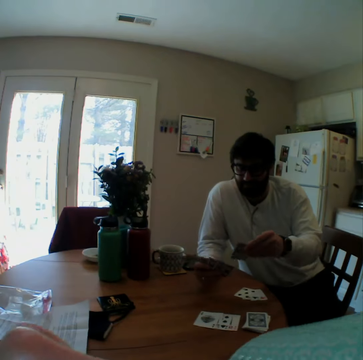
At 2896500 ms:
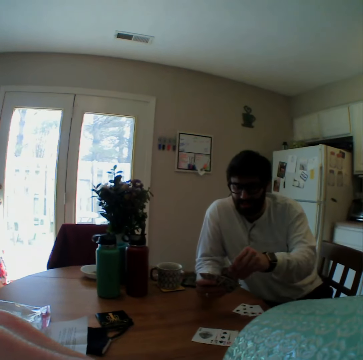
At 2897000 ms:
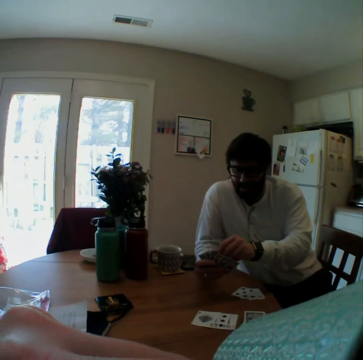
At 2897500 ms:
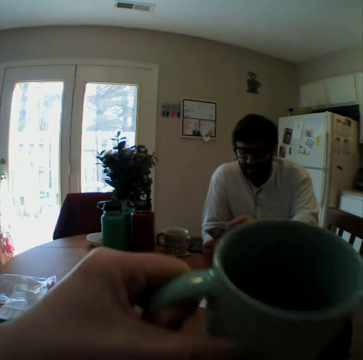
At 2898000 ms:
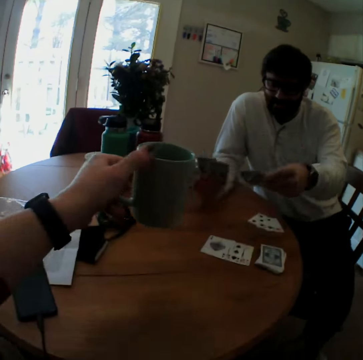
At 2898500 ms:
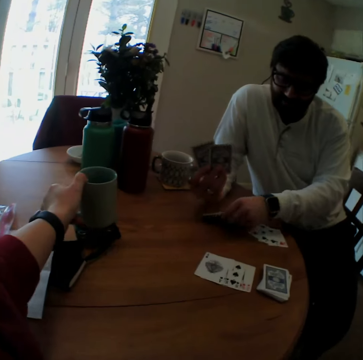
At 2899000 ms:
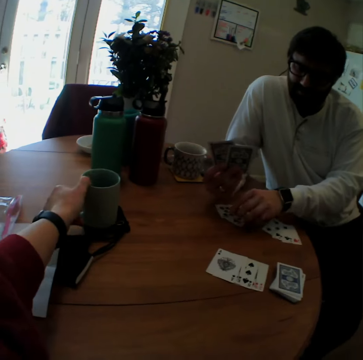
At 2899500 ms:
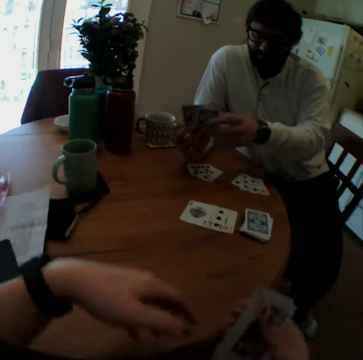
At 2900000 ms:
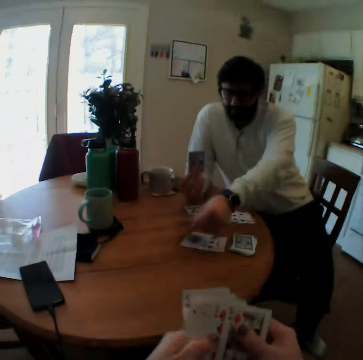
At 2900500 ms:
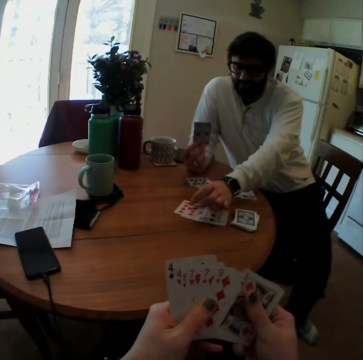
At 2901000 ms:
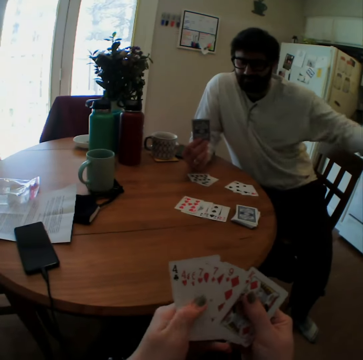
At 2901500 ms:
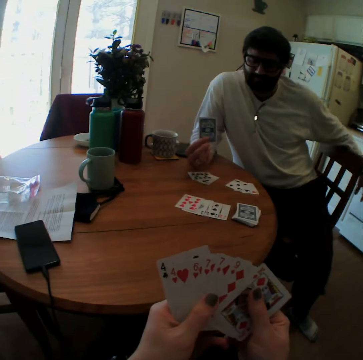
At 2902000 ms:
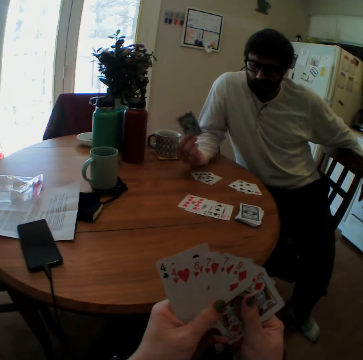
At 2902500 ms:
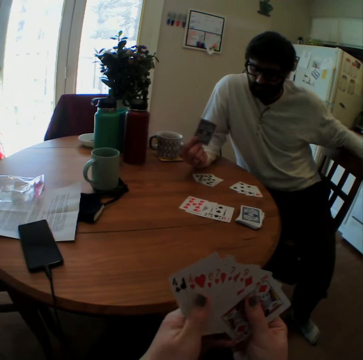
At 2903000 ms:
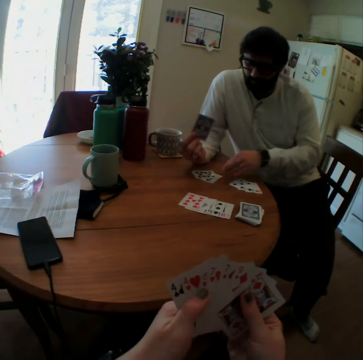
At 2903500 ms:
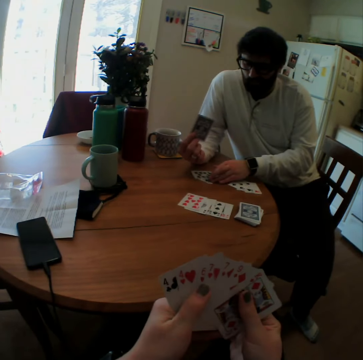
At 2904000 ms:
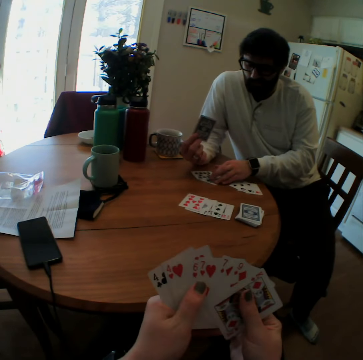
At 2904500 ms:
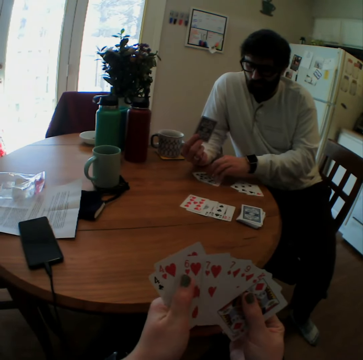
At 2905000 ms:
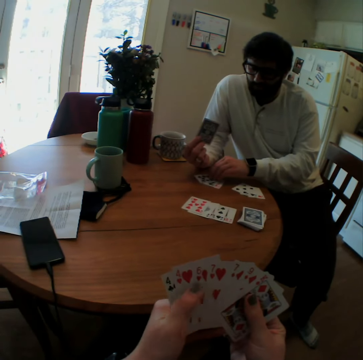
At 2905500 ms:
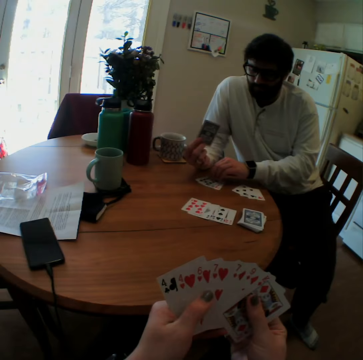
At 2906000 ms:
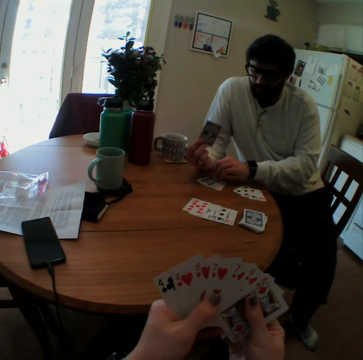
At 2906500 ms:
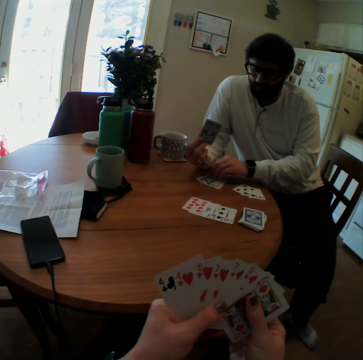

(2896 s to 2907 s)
The camera wearer puts the cup on the table. A man places the cards on the table and plays. The man puts the cup on the table.

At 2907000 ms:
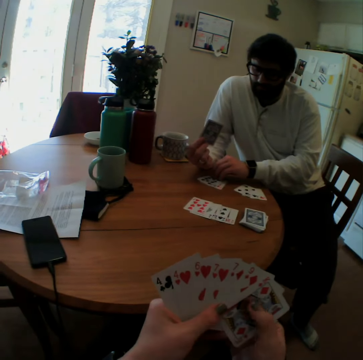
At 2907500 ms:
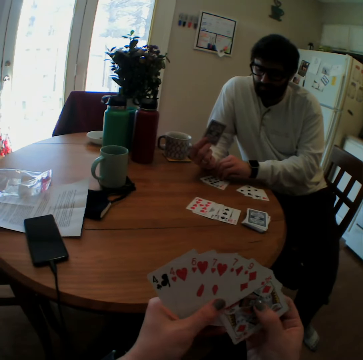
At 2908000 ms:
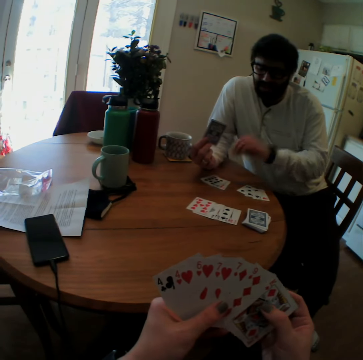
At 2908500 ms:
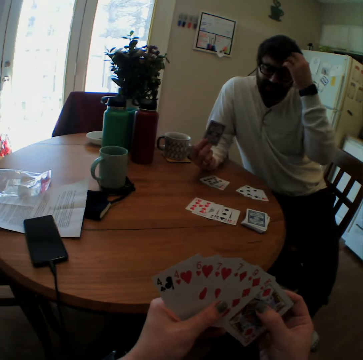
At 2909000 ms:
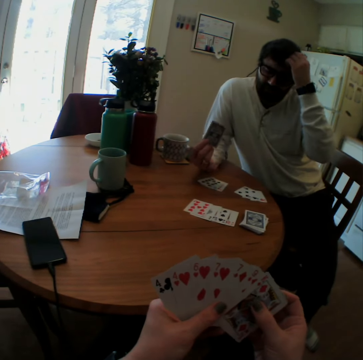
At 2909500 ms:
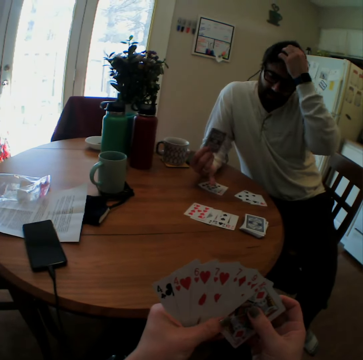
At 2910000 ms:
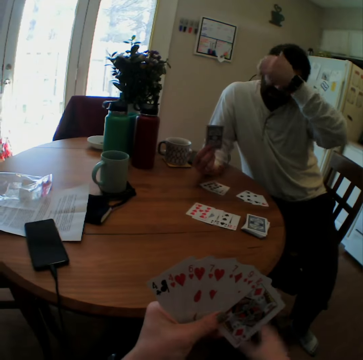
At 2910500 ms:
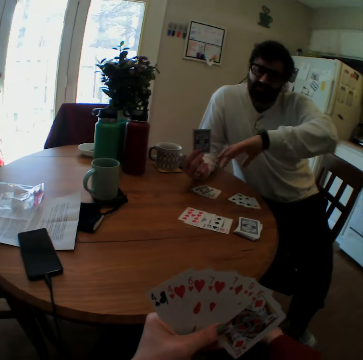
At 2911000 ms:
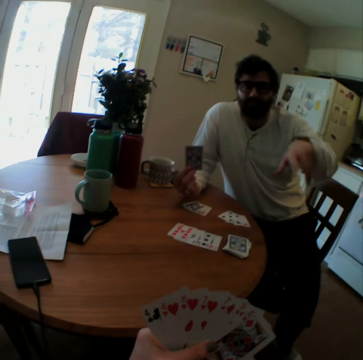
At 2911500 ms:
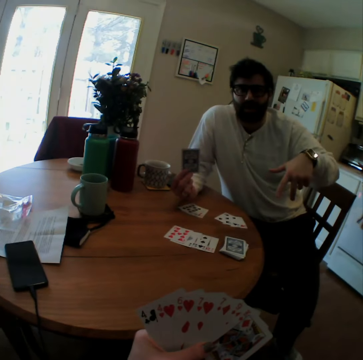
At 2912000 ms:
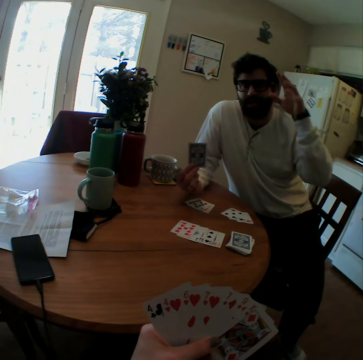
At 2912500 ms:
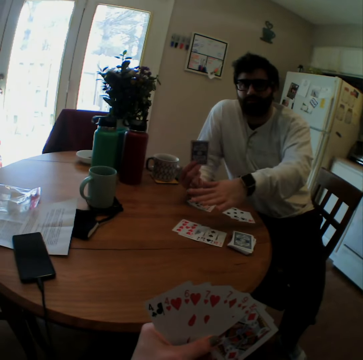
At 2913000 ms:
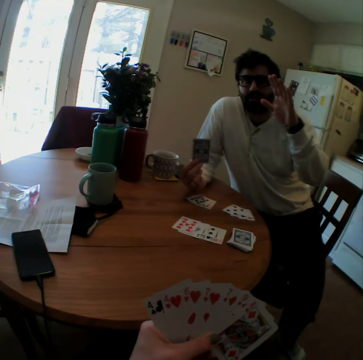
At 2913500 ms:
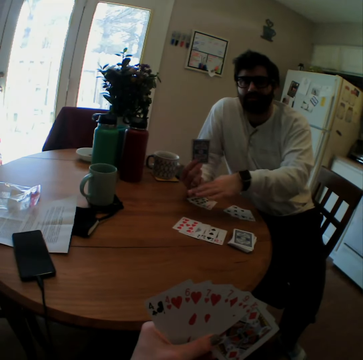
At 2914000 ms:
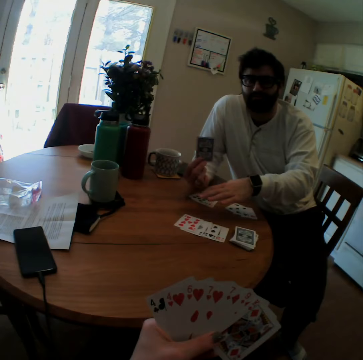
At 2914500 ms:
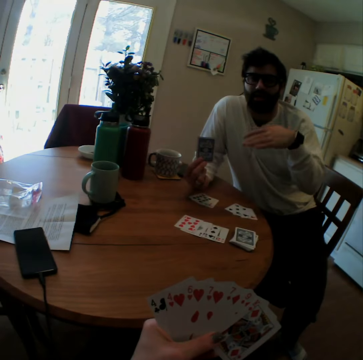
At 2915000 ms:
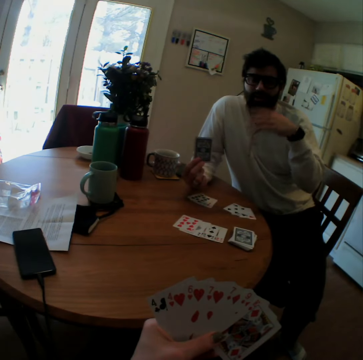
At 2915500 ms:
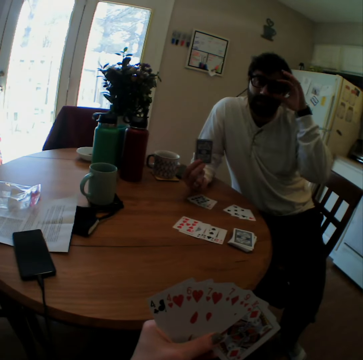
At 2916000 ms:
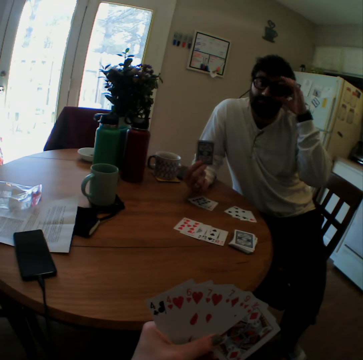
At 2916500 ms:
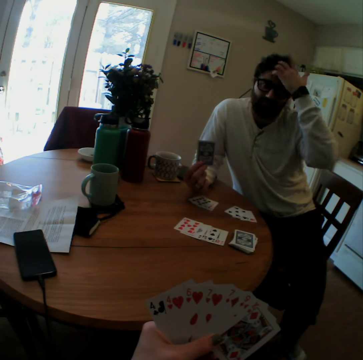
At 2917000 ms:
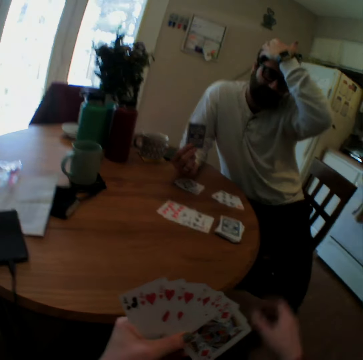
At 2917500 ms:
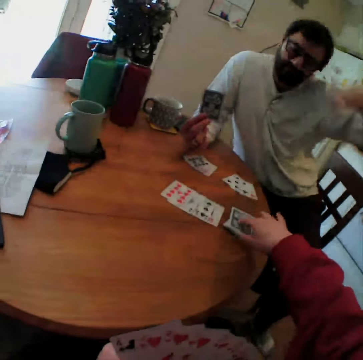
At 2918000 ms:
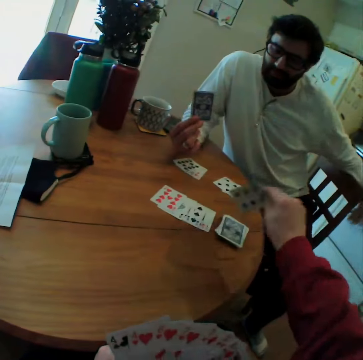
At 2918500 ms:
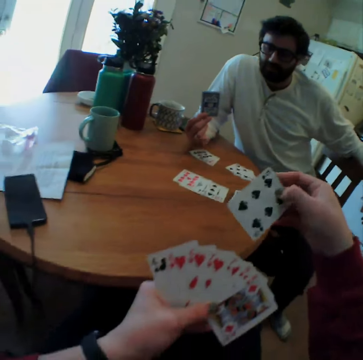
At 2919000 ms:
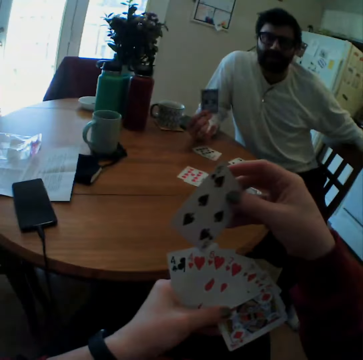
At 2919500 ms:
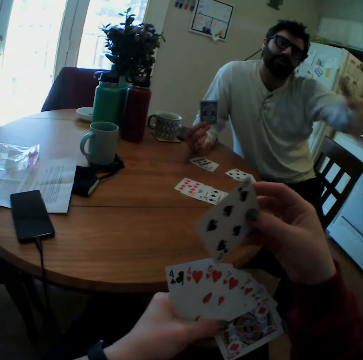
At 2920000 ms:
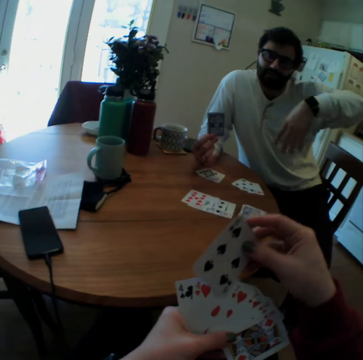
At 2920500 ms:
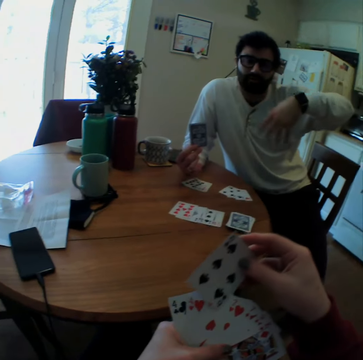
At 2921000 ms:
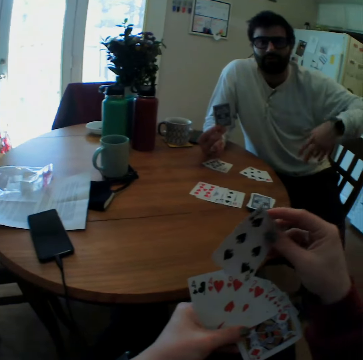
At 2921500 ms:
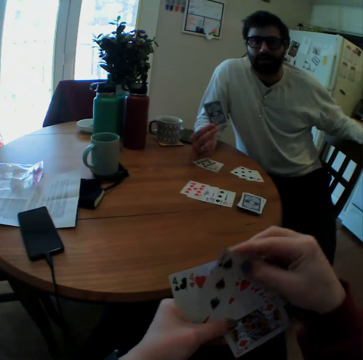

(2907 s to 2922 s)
A person scratches their head. The person shows a hand sign and adjusts their eye glasses. The camera wearer picks the cards.

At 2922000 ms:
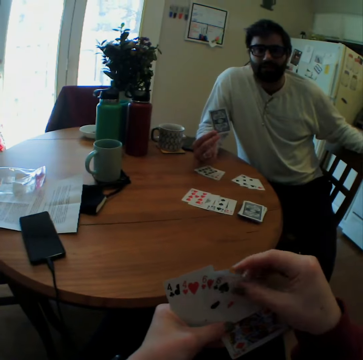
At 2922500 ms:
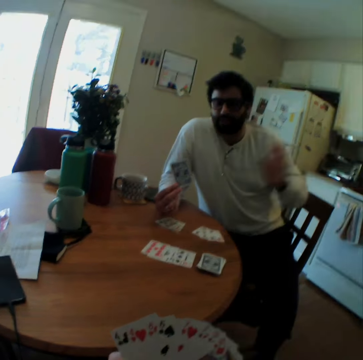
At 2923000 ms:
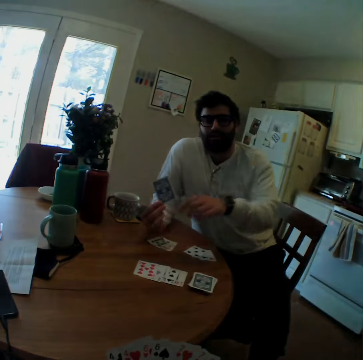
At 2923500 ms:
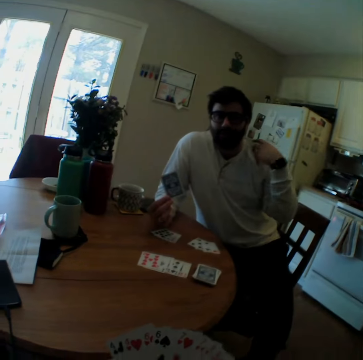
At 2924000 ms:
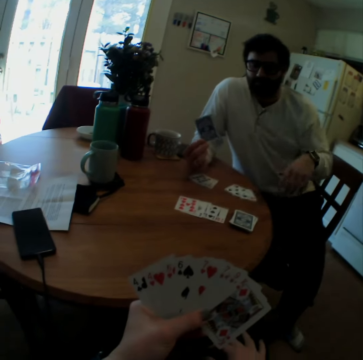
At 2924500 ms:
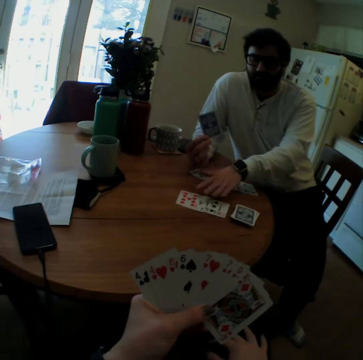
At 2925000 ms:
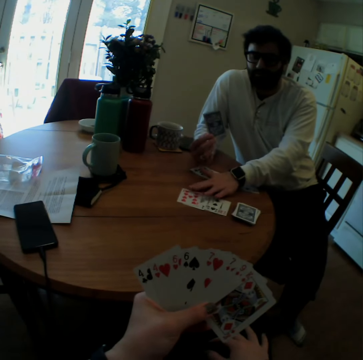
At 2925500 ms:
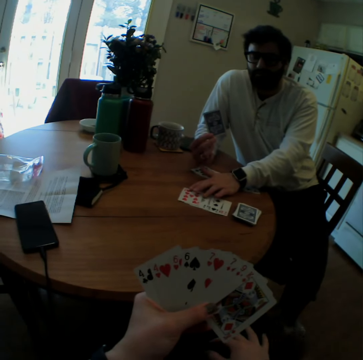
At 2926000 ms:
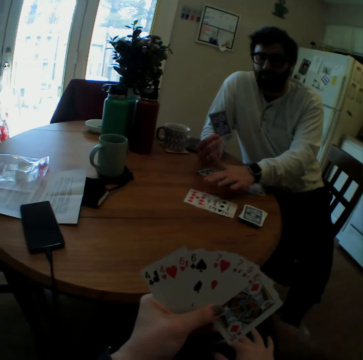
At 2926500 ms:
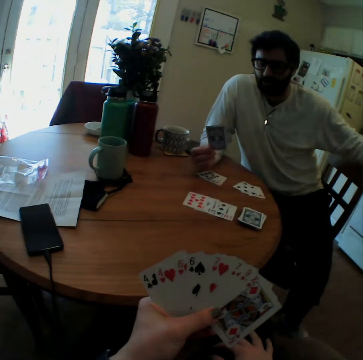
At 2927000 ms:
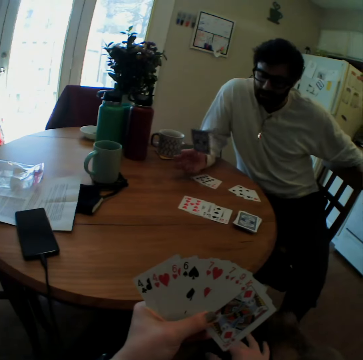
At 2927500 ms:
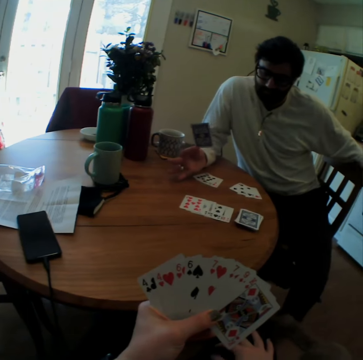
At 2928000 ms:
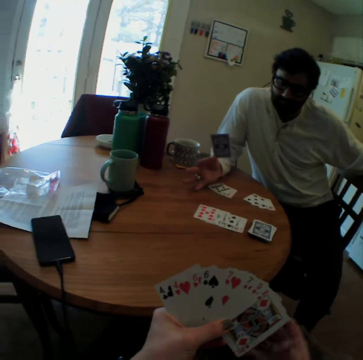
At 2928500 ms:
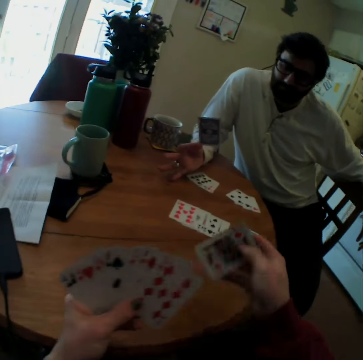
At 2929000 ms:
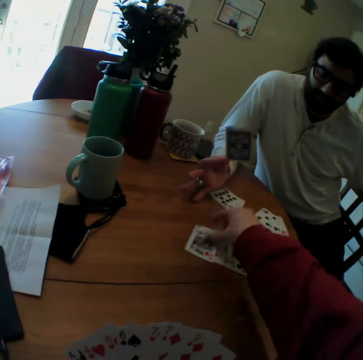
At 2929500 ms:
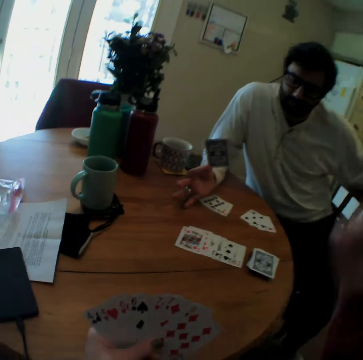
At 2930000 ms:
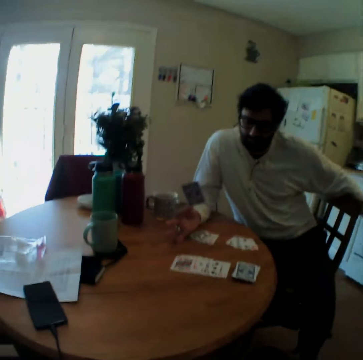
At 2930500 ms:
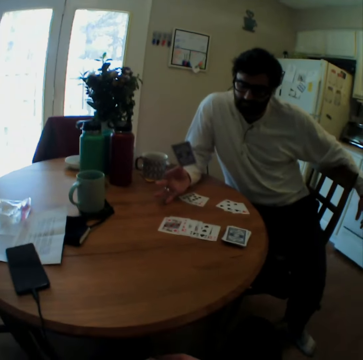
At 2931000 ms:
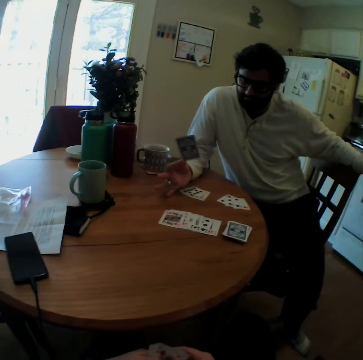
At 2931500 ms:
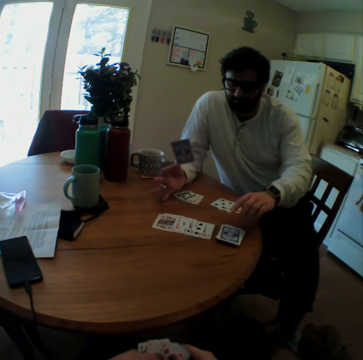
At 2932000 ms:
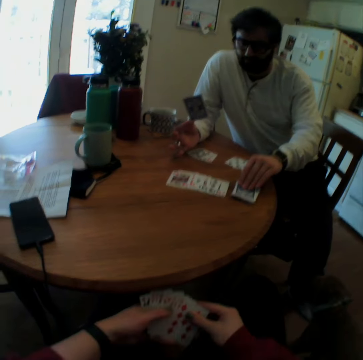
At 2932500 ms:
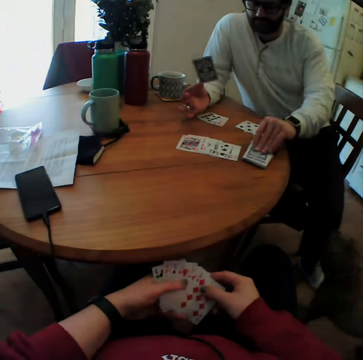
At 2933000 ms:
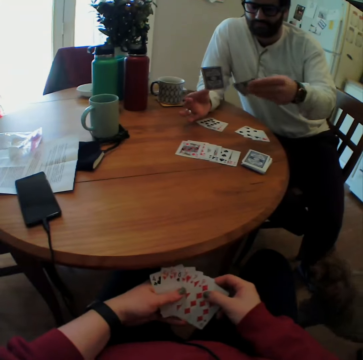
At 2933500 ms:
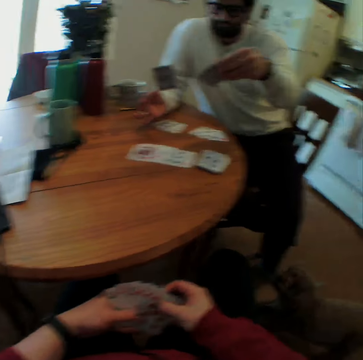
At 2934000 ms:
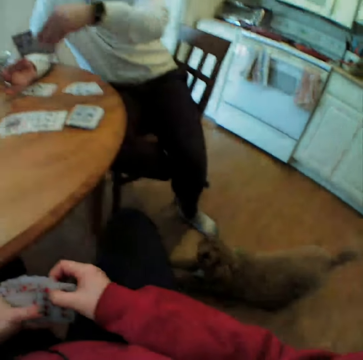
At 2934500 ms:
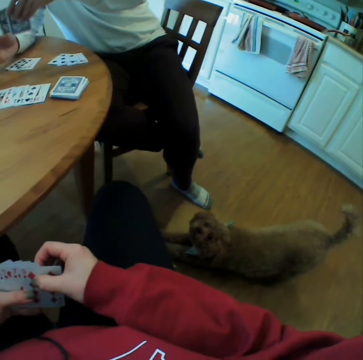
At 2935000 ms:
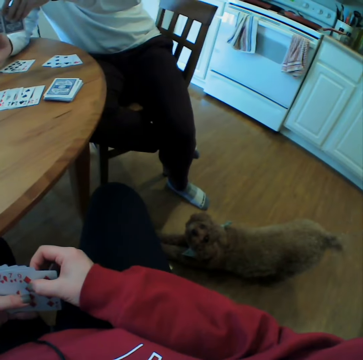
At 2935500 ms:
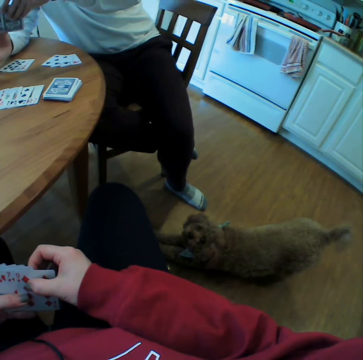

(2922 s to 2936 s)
A man touches the cards. The camera wearer plays. They pick the cards. The man picks the card.
